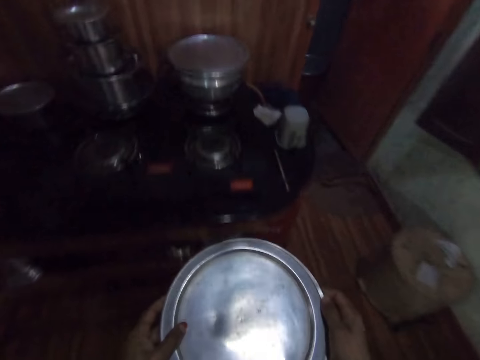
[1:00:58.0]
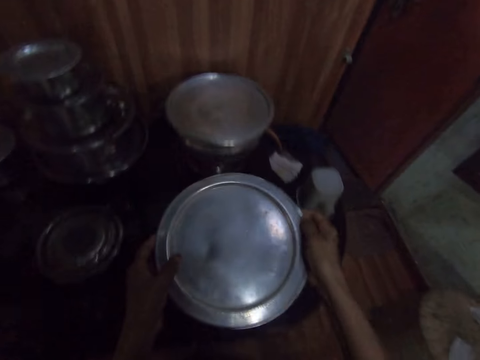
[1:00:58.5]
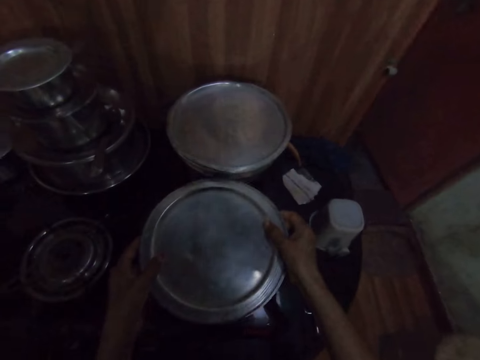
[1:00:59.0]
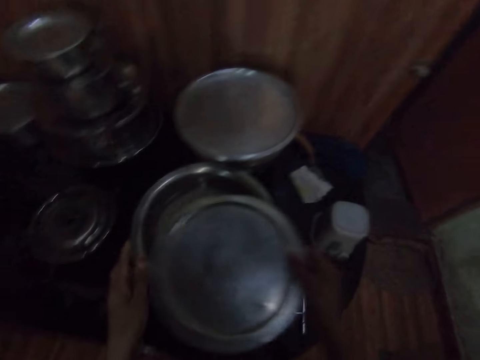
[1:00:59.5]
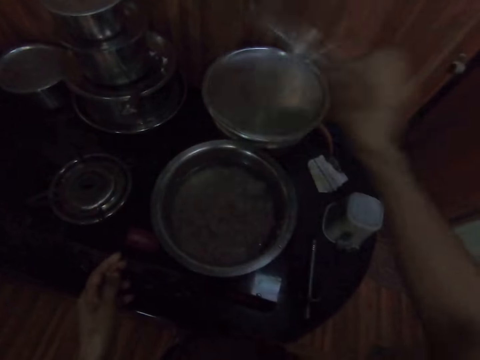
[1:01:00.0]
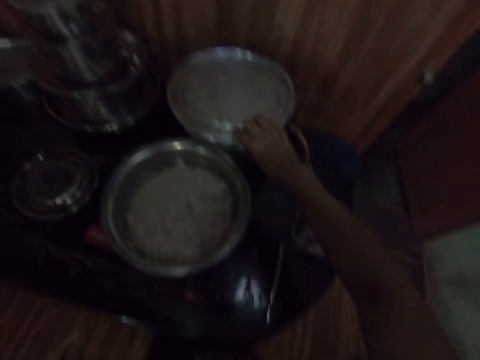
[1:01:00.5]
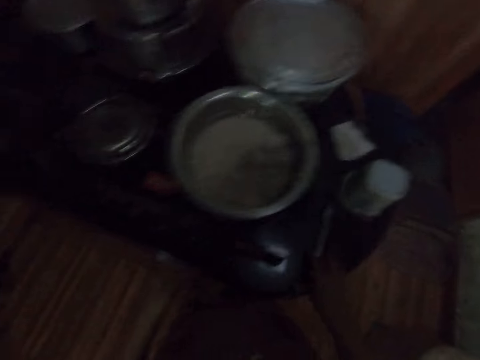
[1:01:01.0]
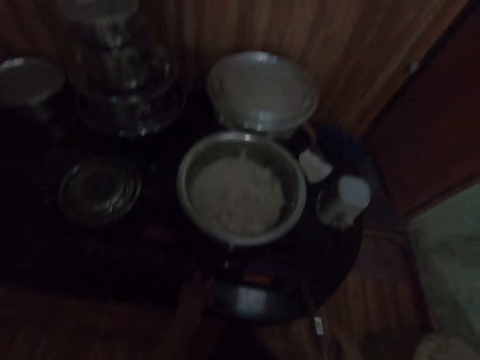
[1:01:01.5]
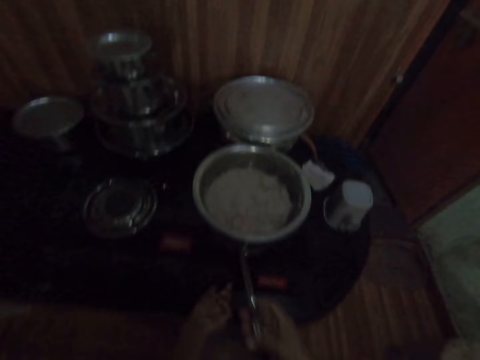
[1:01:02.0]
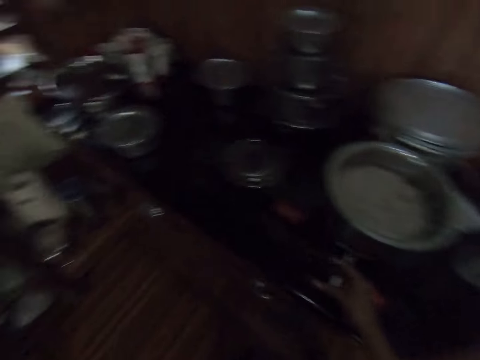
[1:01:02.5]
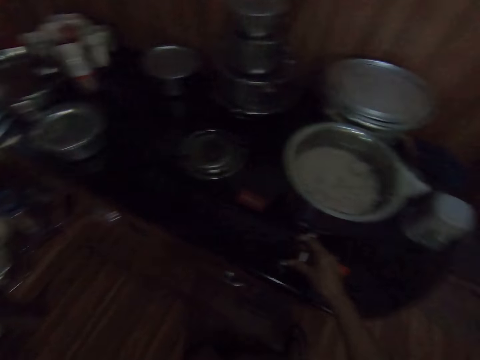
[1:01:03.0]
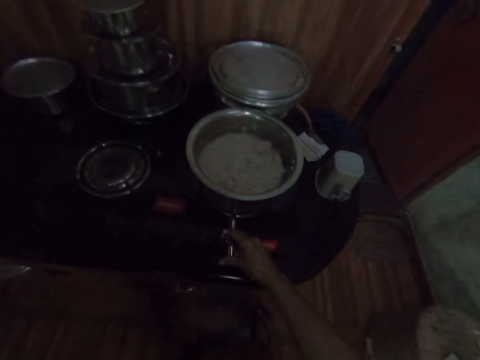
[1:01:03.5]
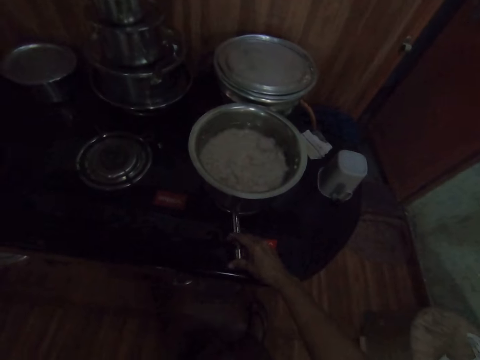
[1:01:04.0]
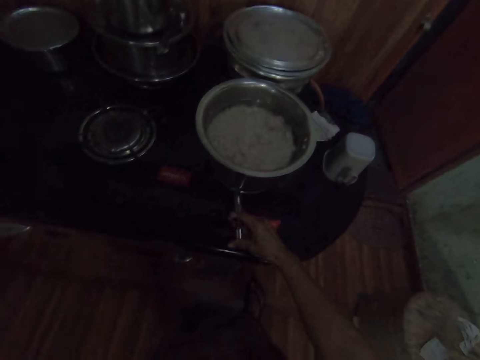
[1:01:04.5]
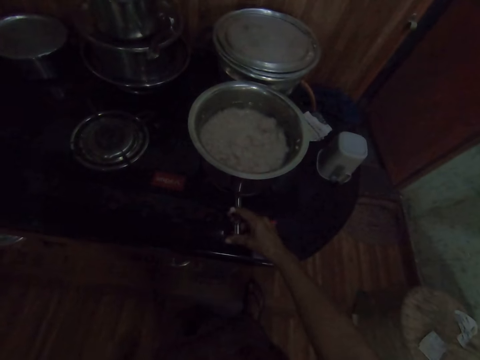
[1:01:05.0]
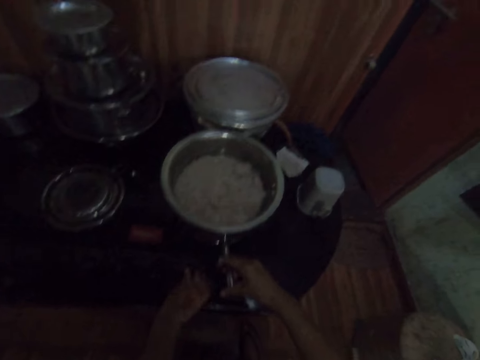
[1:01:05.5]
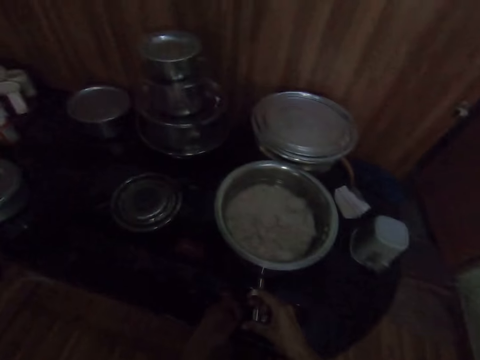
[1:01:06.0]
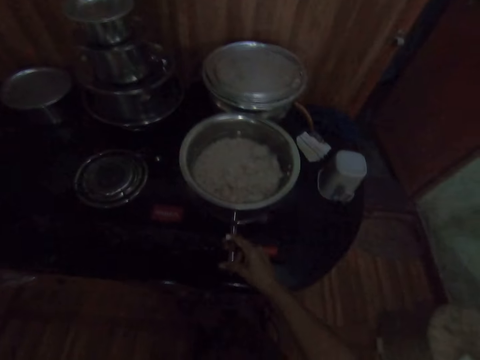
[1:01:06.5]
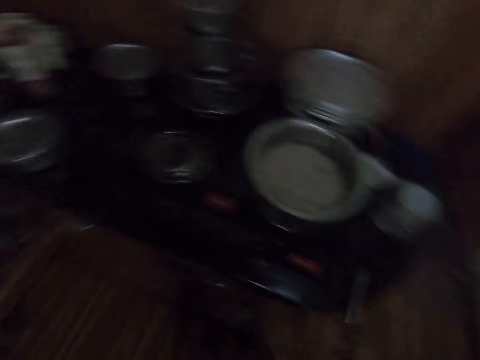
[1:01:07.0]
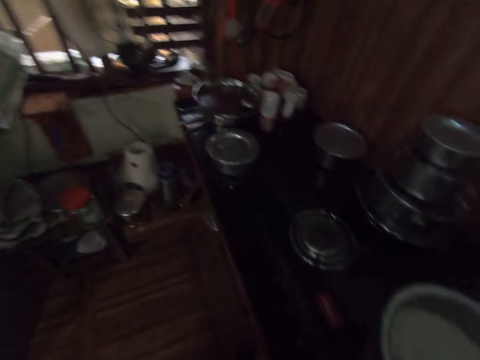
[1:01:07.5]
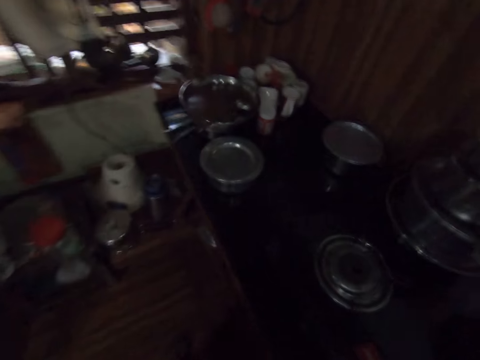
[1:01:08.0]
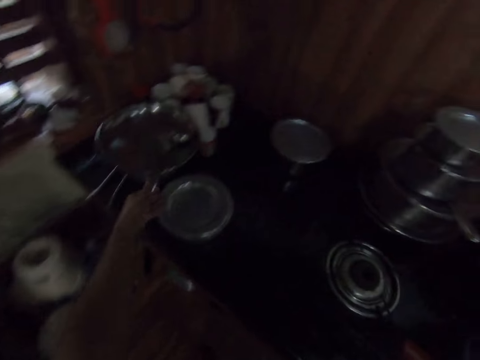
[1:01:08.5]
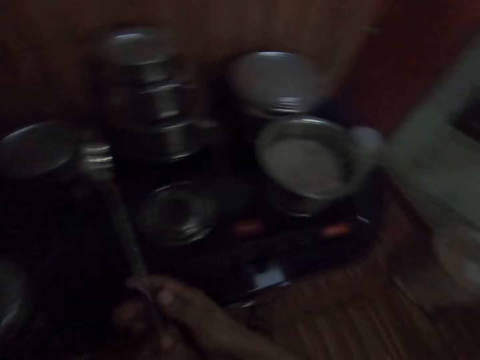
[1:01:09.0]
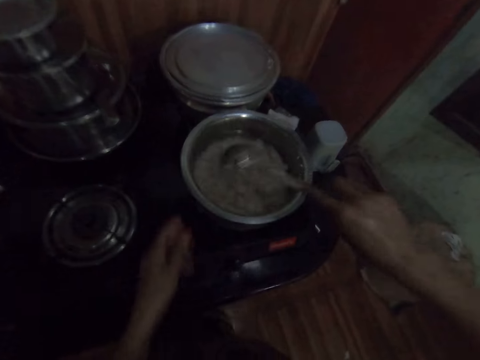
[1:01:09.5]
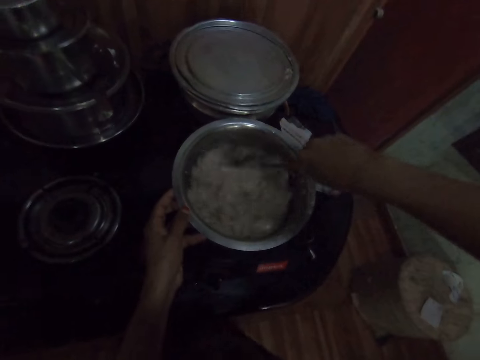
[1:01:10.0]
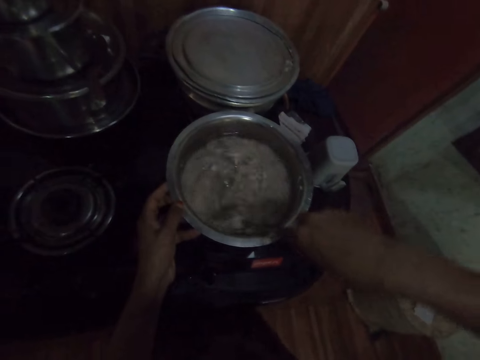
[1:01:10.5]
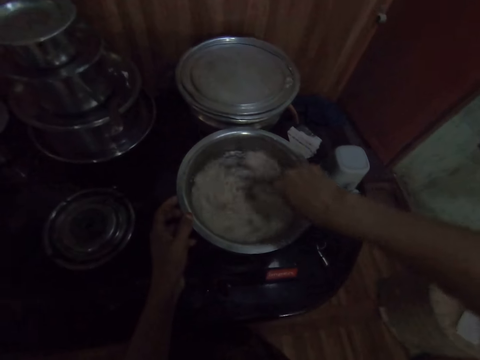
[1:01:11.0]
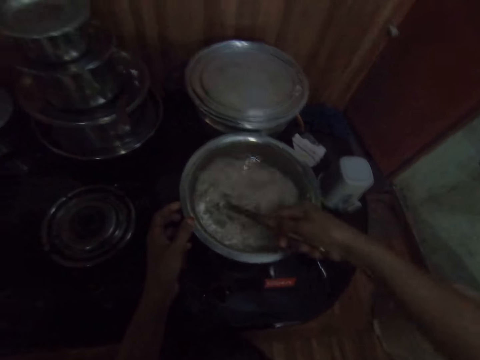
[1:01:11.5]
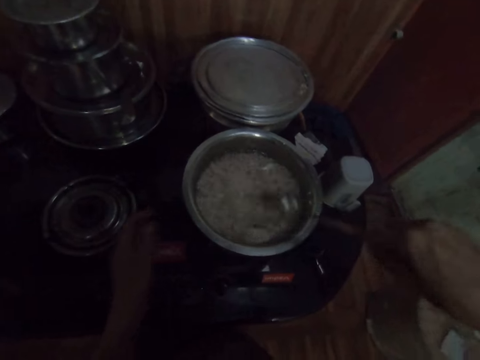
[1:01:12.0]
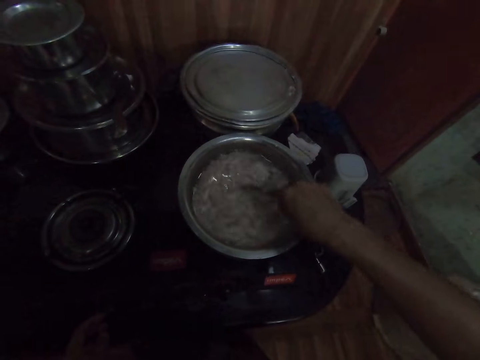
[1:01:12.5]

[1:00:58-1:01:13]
The camera wearer drops the pot on the cooker with both hands. She opens the pot on the cooker with her right hand. She places the lid in her right hand on the pot. She picks up a lighter on the cooker with her right hand. She turns a knob on the cooker with her left hand. She lights the gas cooker. She ignites the lighter in her right hand. She turns the knob on the cooker with her left hand. She pulls back both hands. She makes a step. She drops the lighter on the cooker with her right hand. She picks up a spoon on the pot with her right hand. She passes the spoon in her right hand to her left hand. She stirs the raita in the pot with the spoon in her right hand.

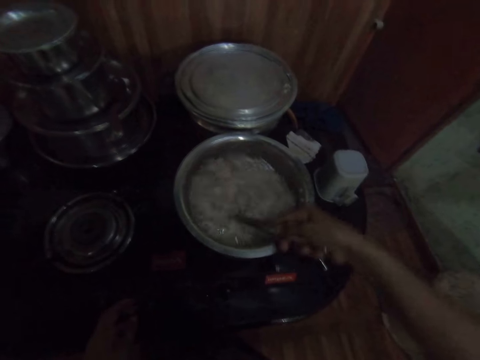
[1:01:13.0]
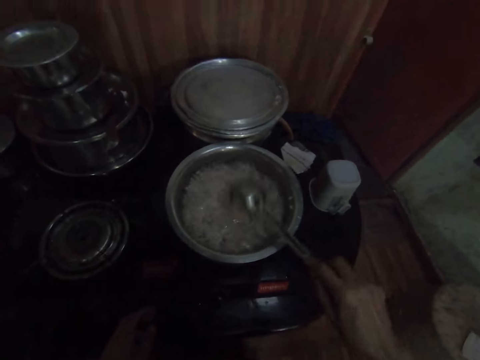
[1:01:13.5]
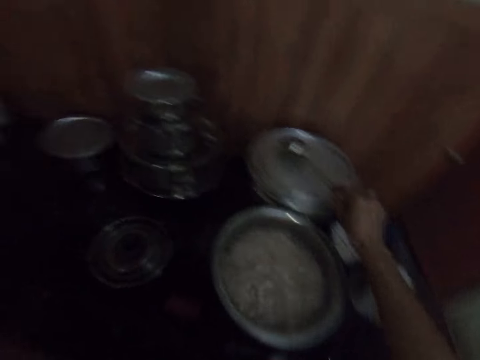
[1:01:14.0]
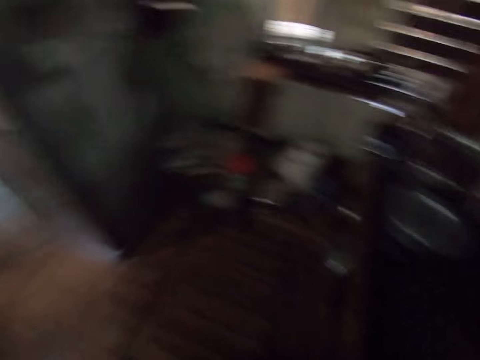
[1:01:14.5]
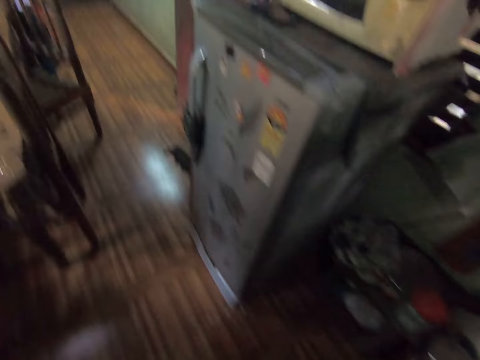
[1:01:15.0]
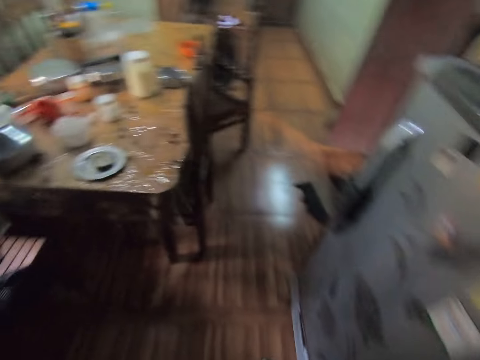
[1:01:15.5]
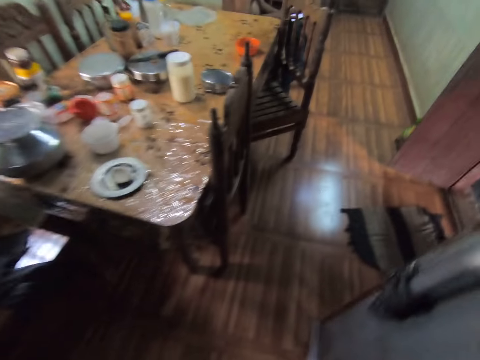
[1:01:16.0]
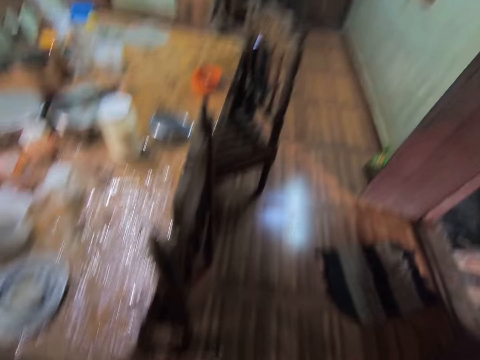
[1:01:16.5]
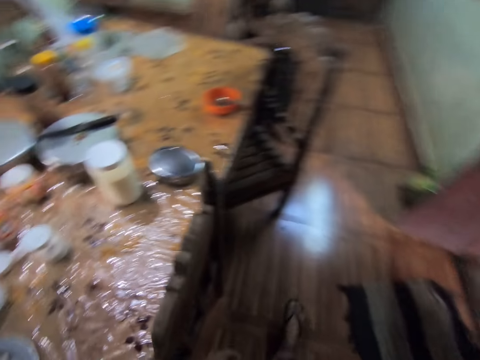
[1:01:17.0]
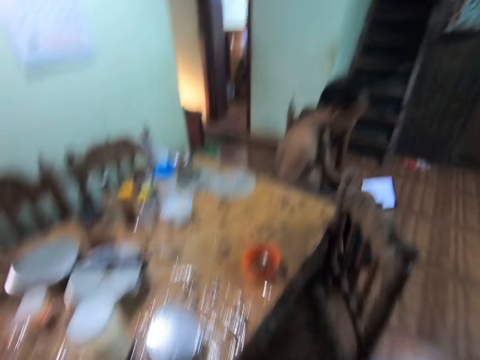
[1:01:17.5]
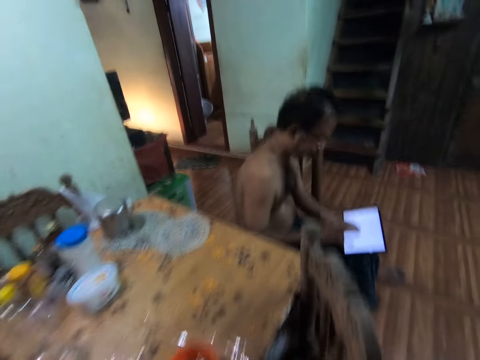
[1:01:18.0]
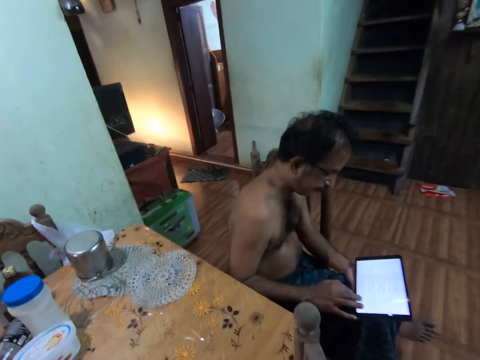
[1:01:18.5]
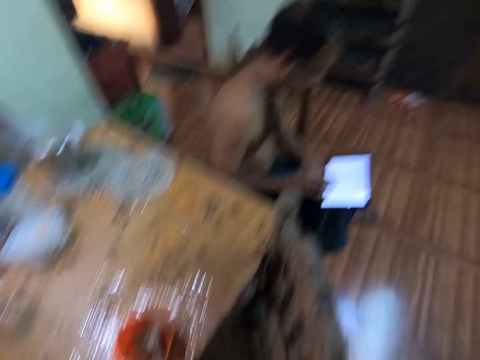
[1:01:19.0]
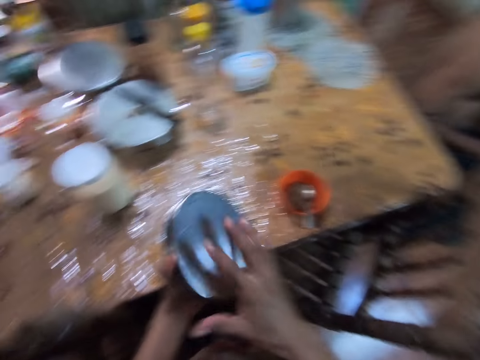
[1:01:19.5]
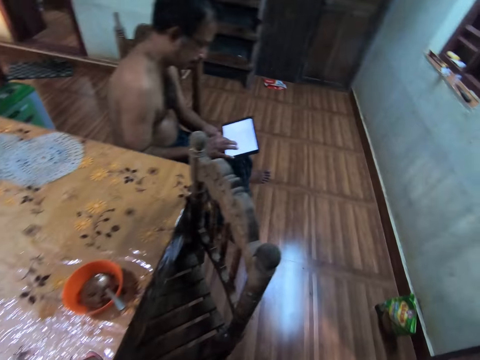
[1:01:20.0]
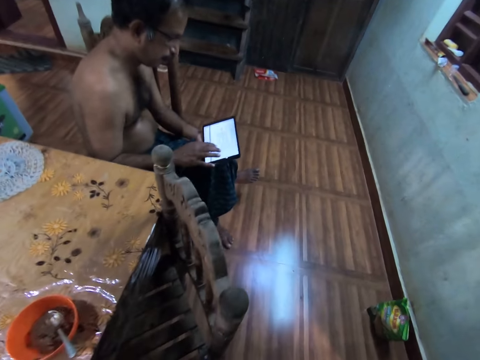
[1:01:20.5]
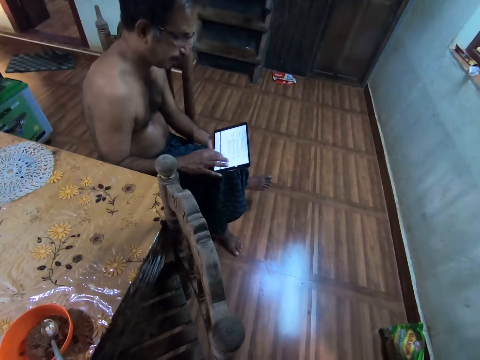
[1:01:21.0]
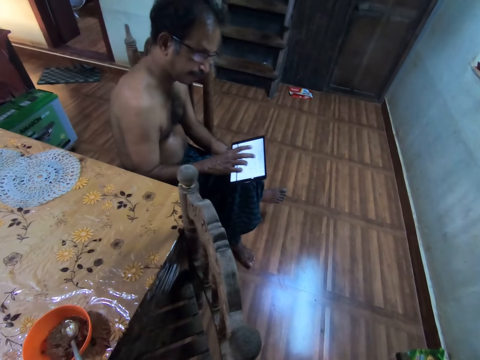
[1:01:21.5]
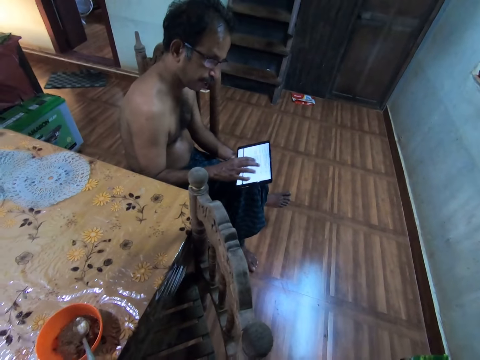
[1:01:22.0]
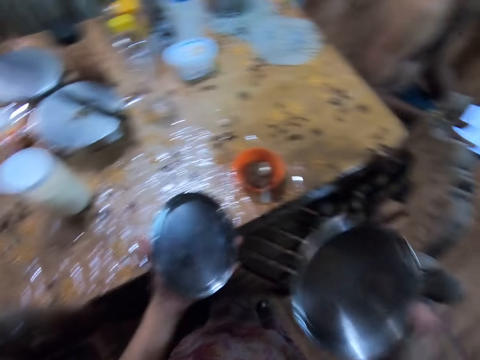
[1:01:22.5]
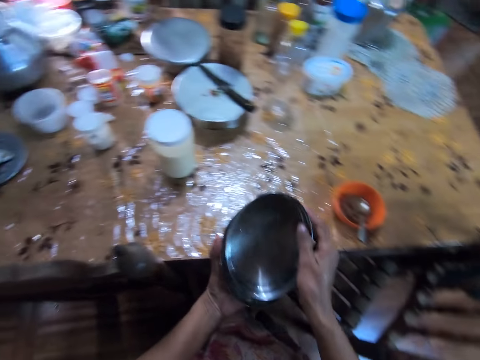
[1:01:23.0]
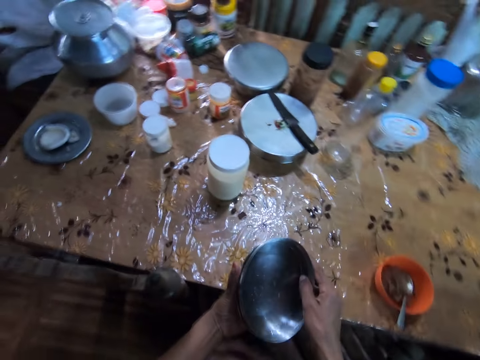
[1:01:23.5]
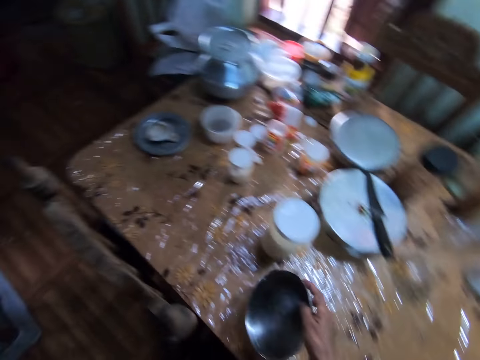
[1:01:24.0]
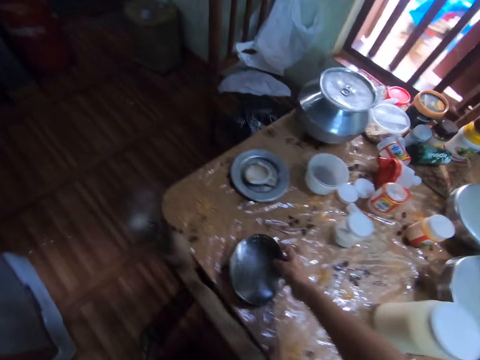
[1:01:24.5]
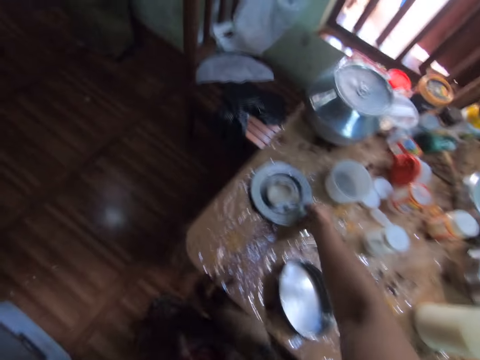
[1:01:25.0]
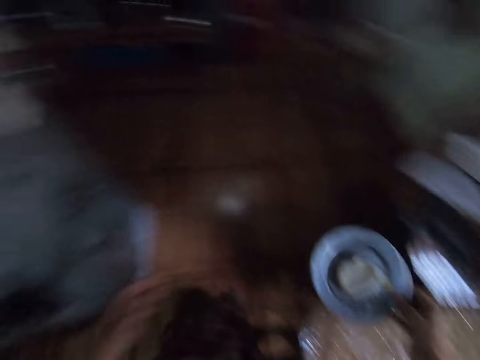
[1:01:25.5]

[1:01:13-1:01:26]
The camera wearer drops the spoon in her right hand on the pot, on the lid. She walks around. She converses with a man. The camera wearer holds some dishes in her left hand. She wipes the dishes in her left hand with her right hand. She joins the dish in her left hand with the one in her right hand. She looks at the plates. She moves the plate. She drops the dishes in her right hand on the dining table. She picks up a plate on the table with her right hand.
